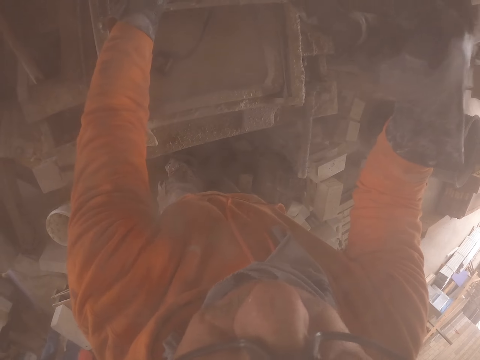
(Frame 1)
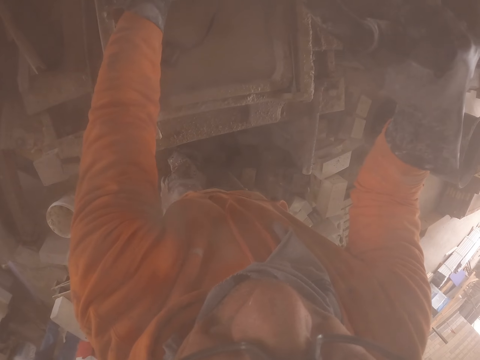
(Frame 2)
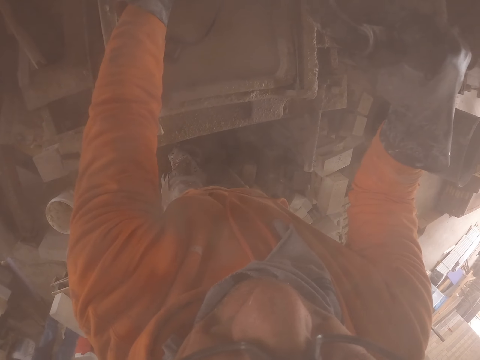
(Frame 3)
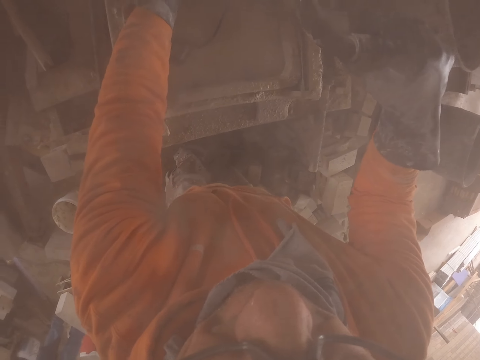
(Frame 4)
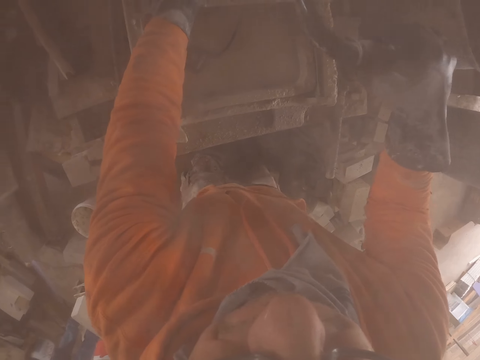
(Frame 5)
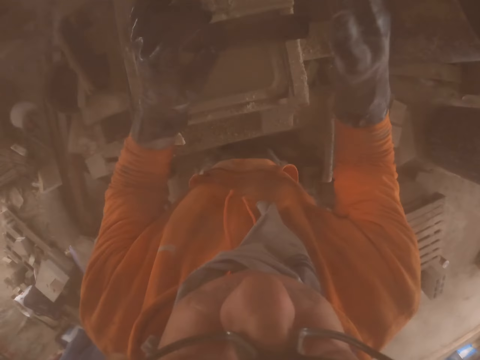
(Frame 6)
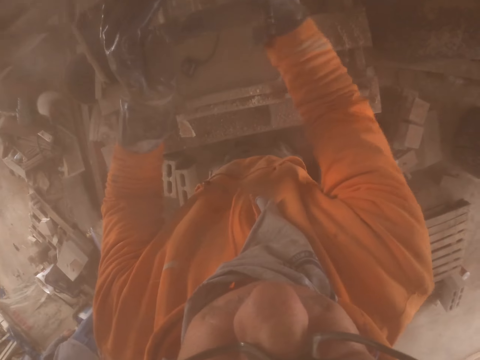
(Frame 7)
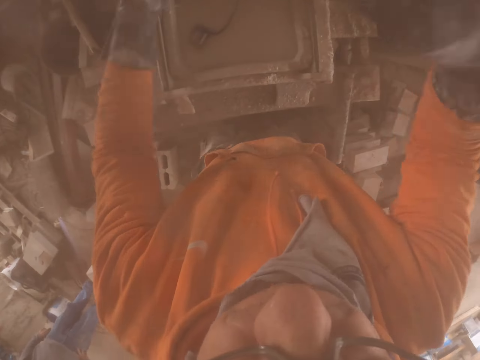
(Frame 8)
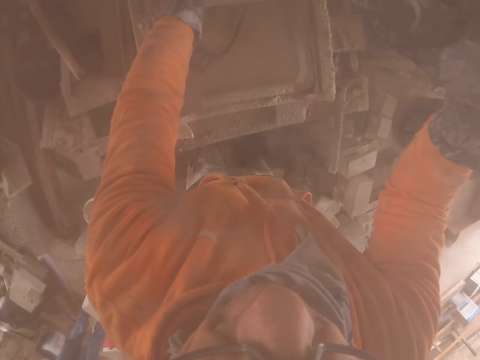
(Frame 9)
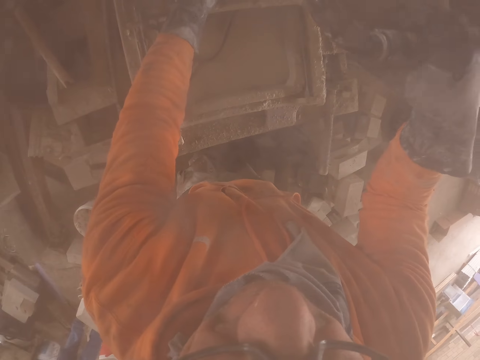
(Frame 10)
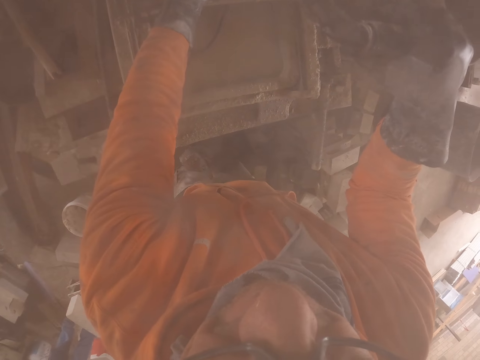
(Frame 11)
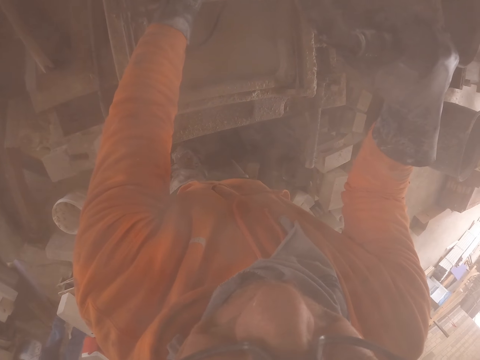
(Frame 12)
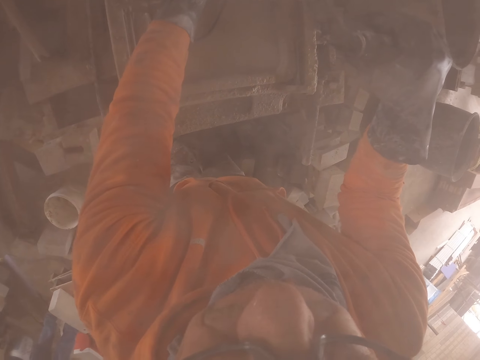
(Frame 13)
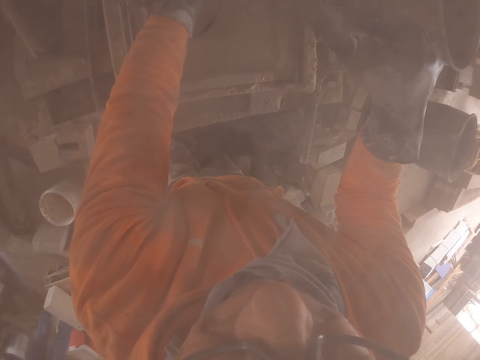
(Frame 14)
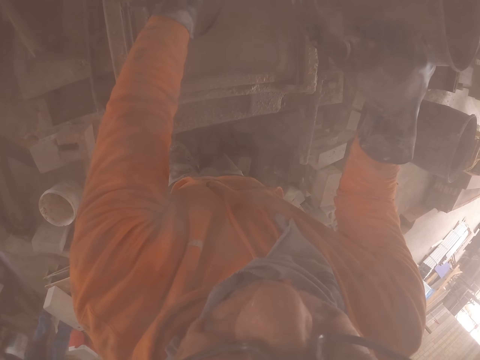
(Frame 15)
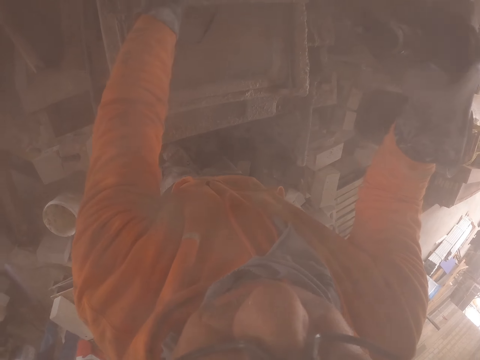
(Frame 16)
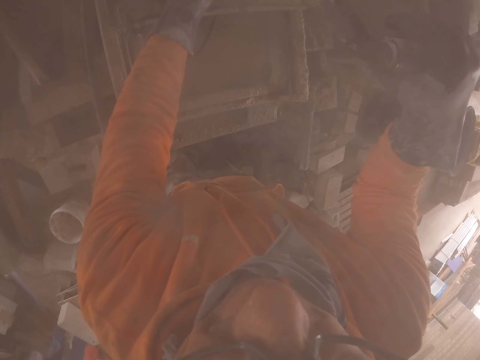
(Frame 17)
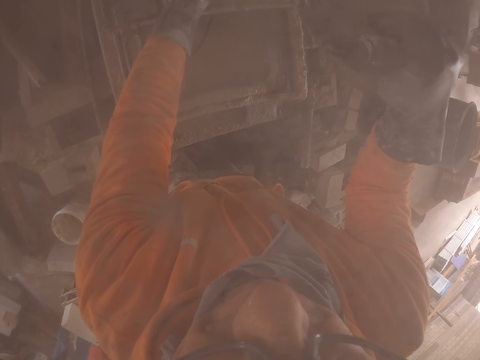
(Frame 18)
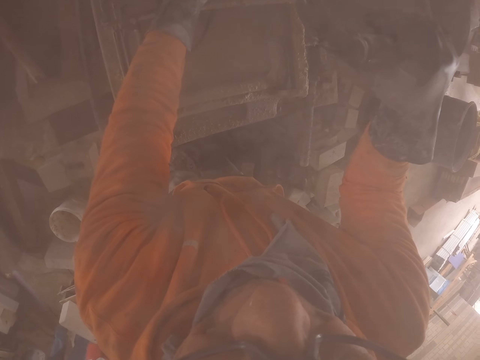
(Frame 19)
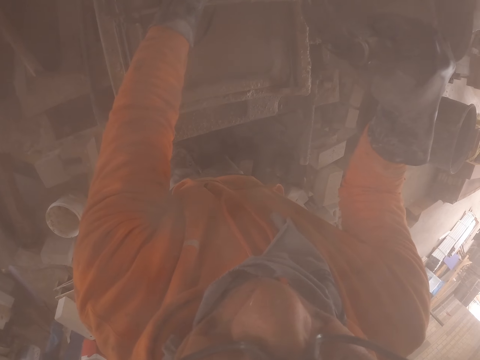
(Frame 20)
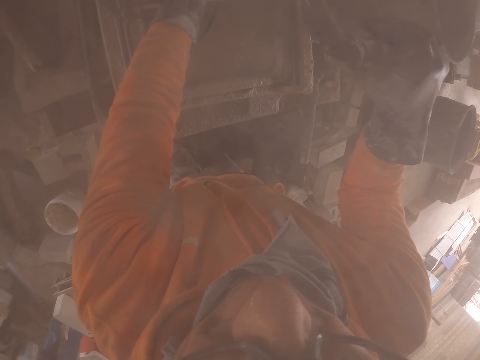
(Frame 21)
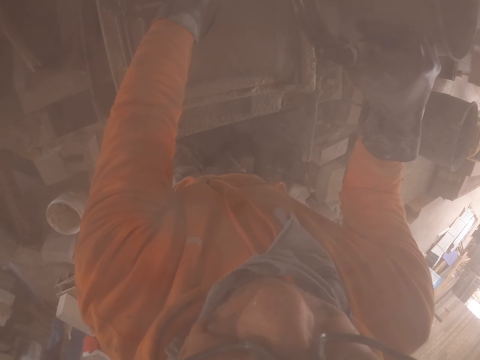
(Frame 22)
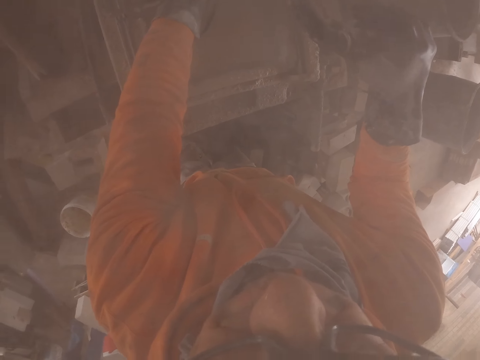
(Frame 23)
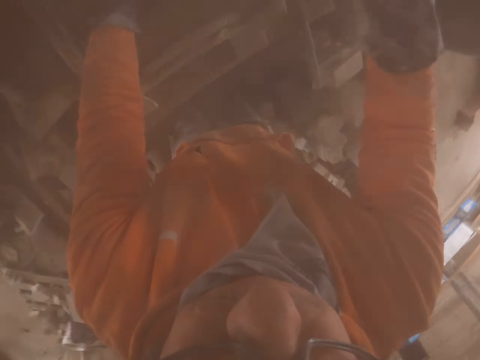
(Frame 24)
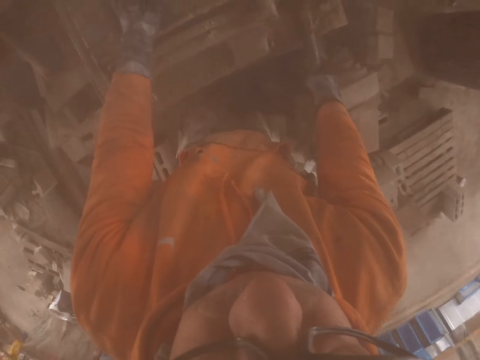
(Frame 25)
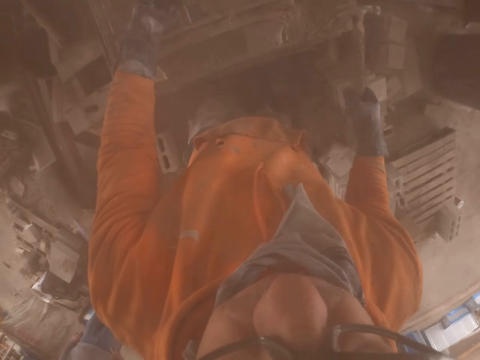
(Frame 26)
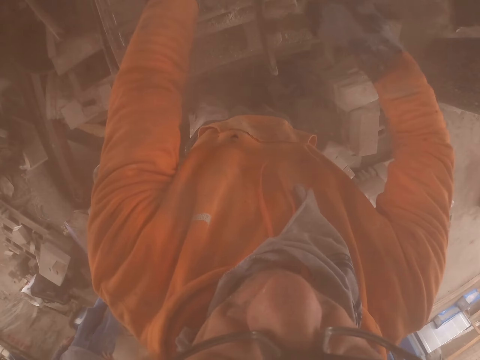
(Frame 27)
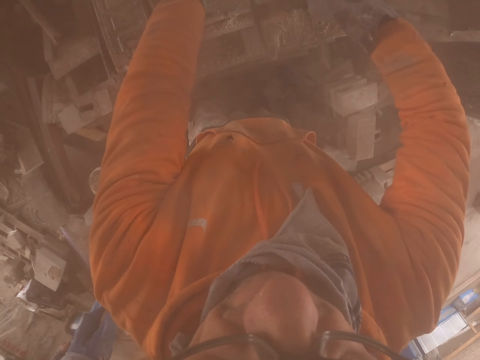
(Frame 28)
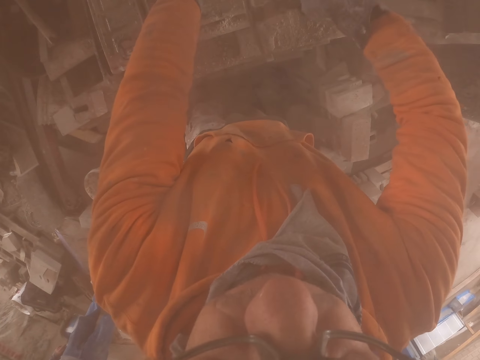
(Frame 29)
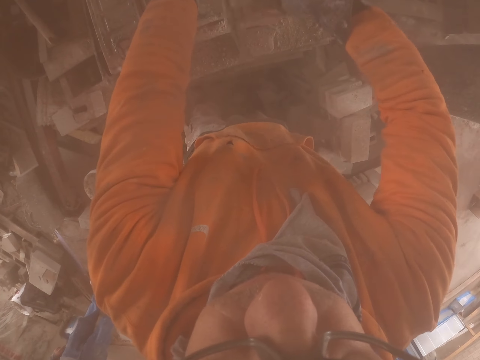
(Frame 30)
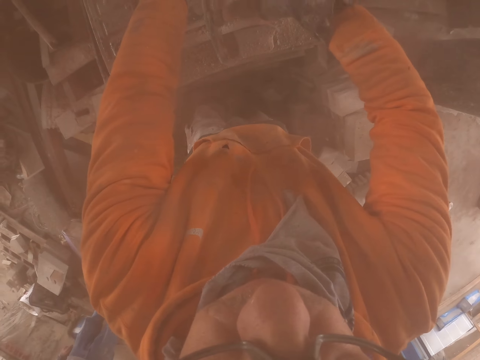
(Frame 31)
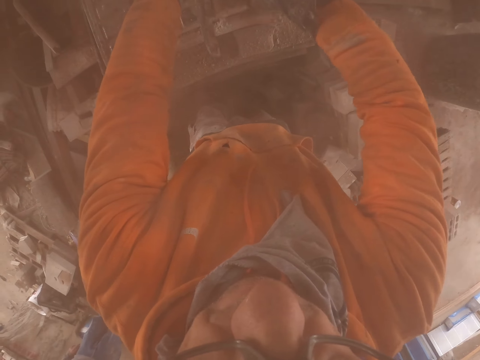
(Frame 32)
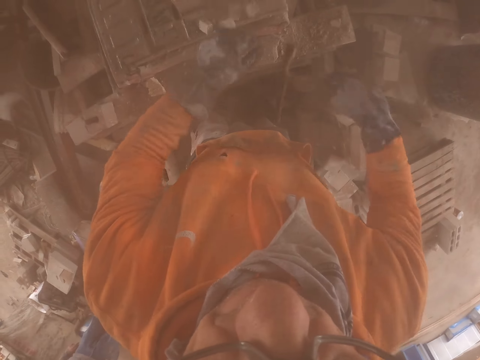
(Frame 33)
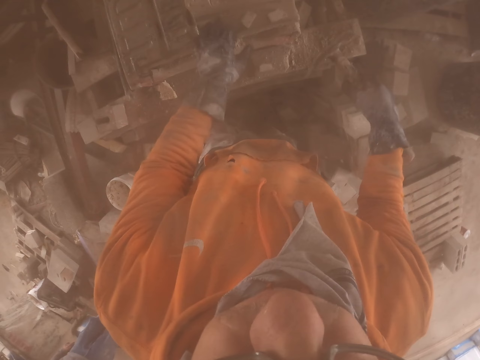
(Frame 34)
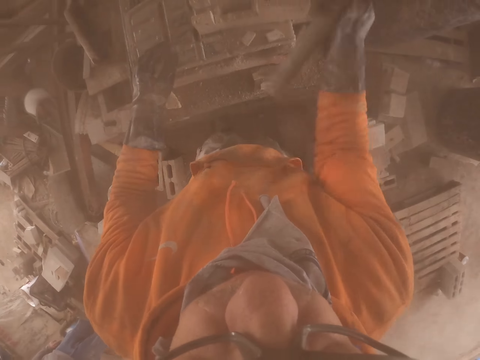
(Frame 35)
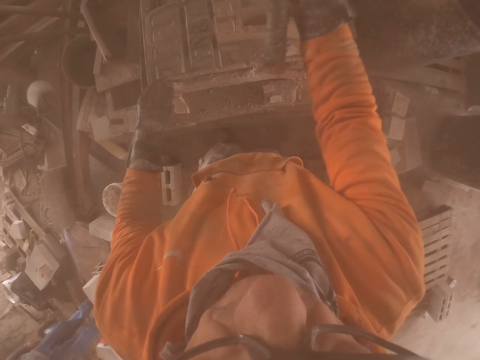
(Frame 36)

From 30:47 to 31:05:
The camera wearer hits the brick maker. They cut the brick. They take the hammer. They hammer the brick.

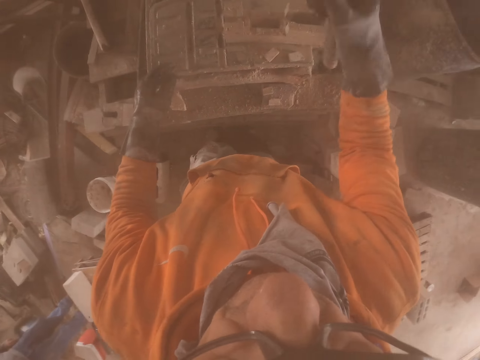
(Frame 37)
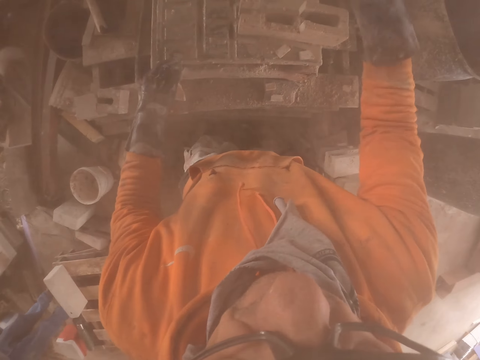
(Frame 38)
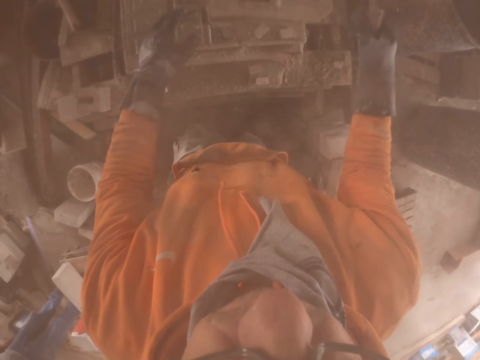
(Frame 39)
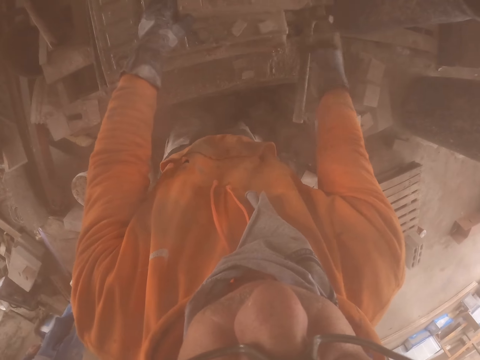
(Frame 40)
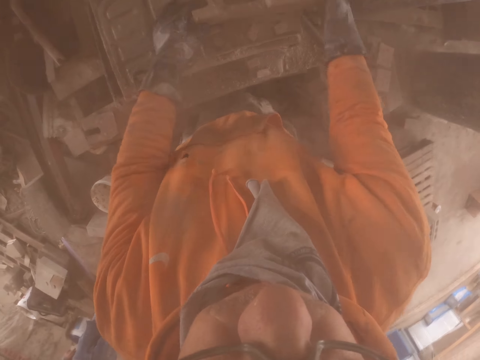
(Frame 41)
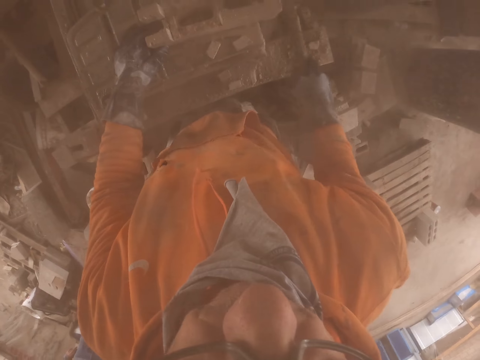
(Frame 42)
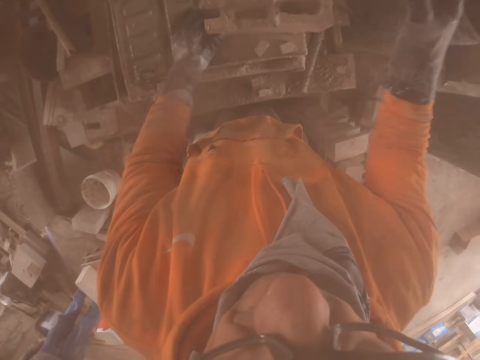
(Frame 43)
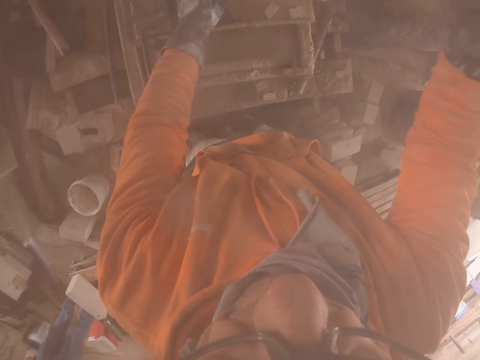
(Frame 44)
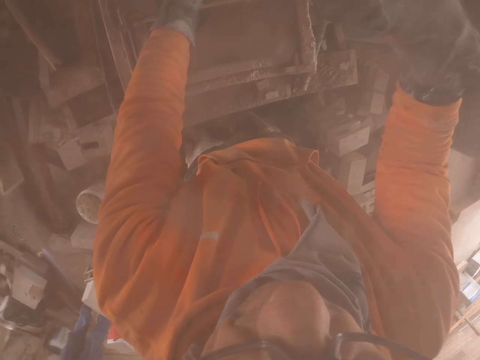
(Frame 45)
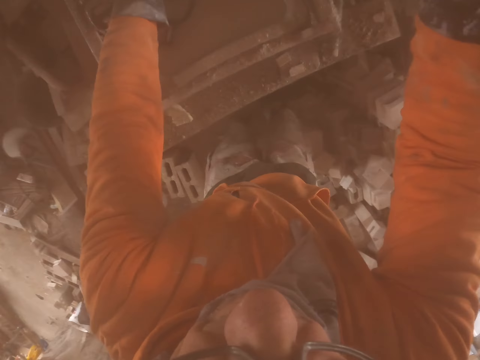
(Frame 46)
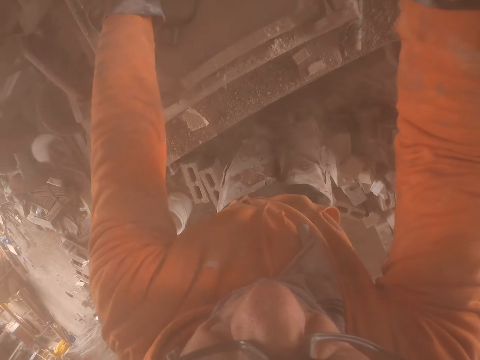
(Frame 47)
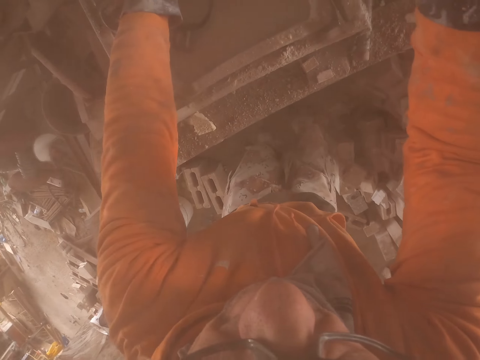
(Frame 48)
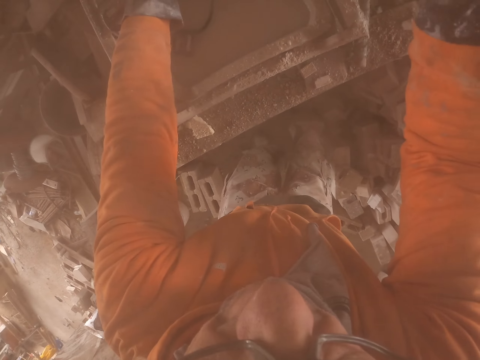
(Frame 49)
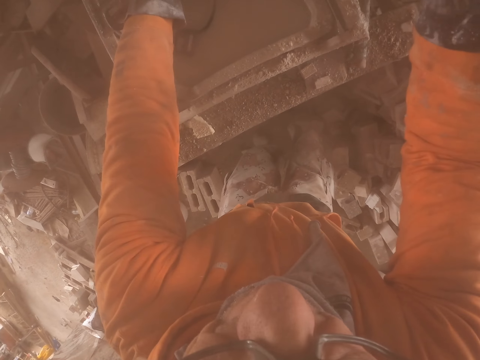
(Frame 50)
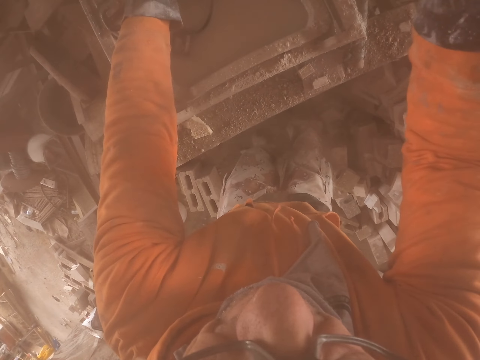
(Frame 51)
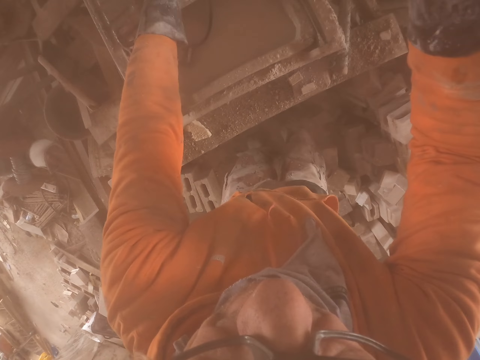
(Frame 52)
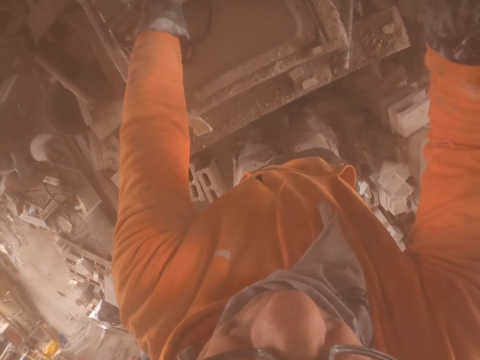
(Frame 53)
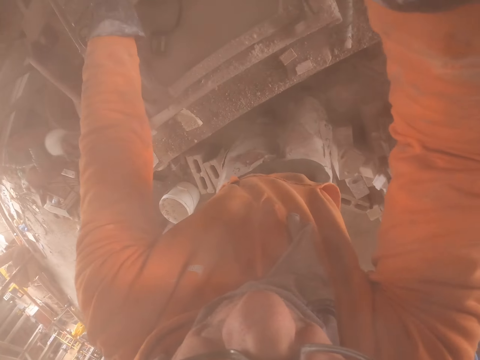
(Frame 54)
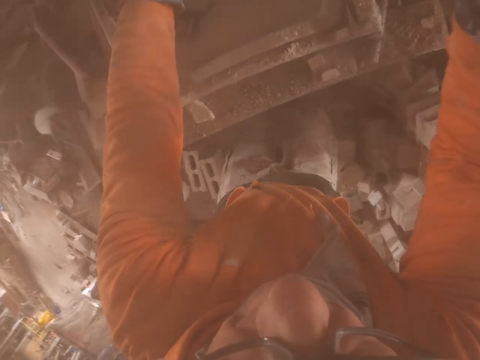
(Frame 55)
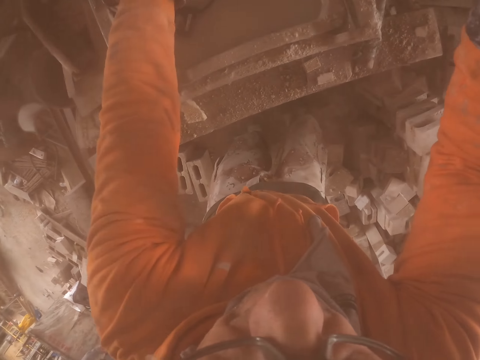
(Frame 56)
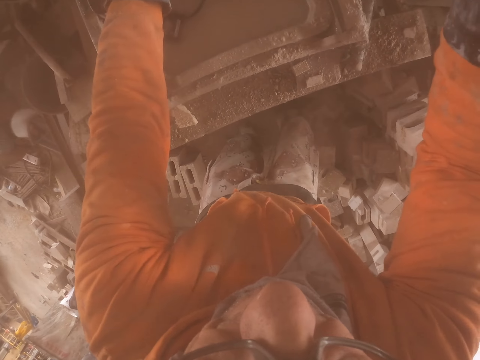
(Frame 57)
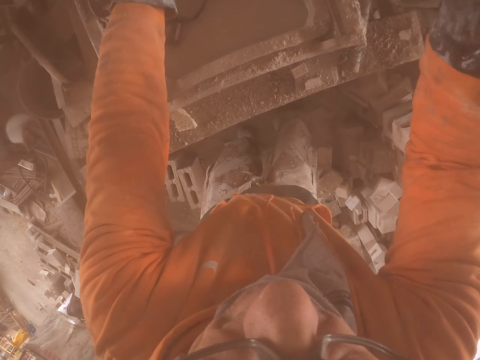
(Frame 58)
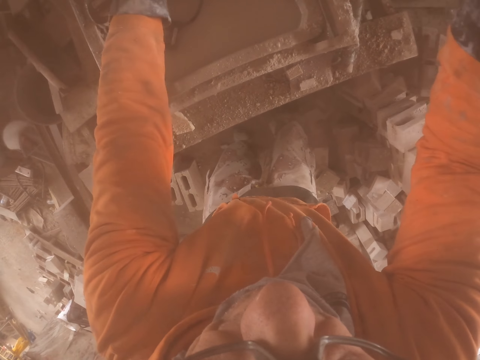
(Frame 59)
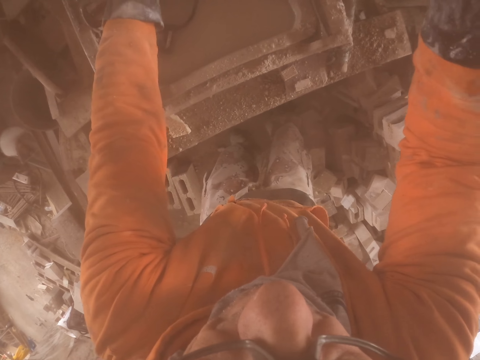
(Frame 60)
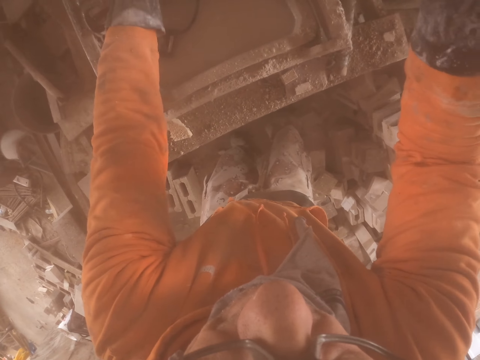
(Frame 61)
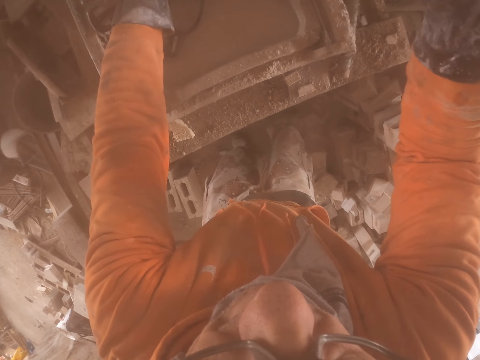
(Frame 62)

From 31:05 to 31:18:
The camera wearer puts the hammer aside. They cut the brick. They make the bricks.
